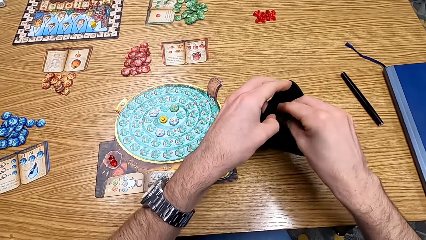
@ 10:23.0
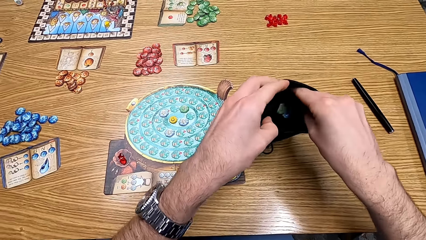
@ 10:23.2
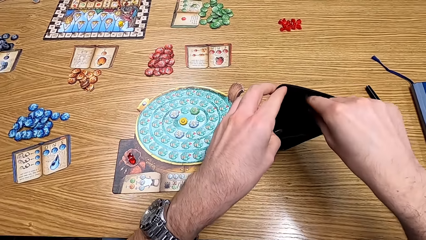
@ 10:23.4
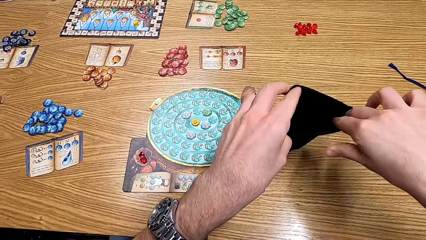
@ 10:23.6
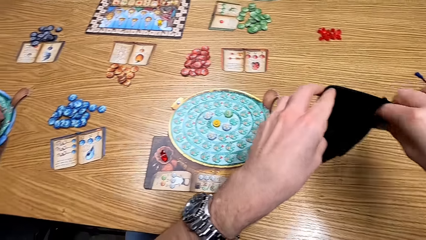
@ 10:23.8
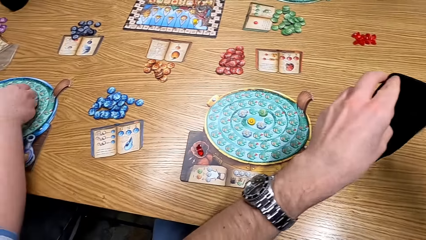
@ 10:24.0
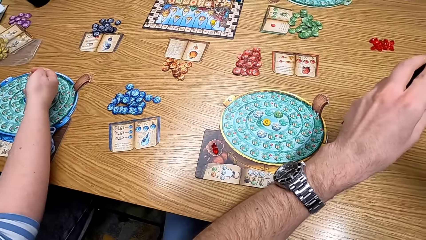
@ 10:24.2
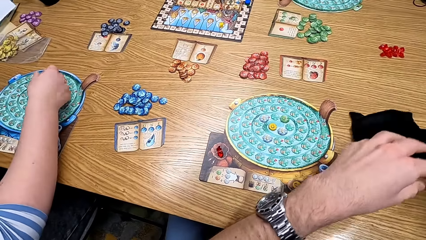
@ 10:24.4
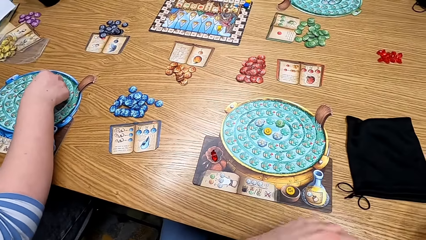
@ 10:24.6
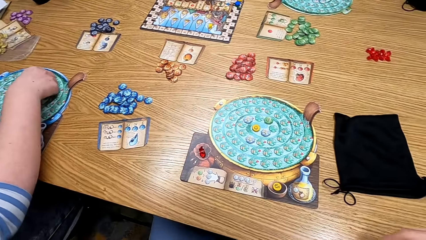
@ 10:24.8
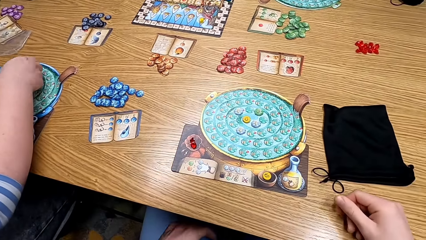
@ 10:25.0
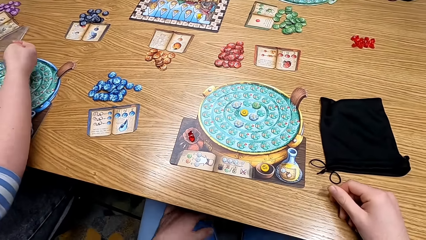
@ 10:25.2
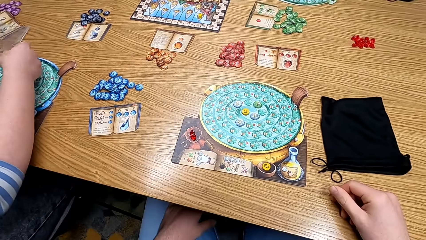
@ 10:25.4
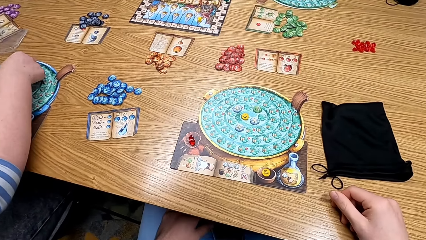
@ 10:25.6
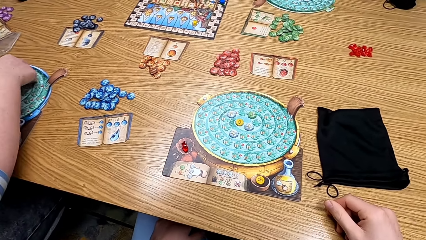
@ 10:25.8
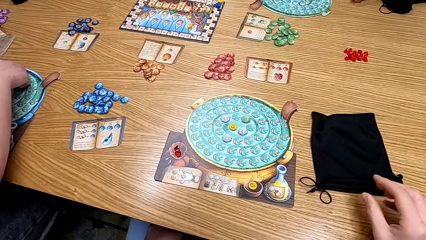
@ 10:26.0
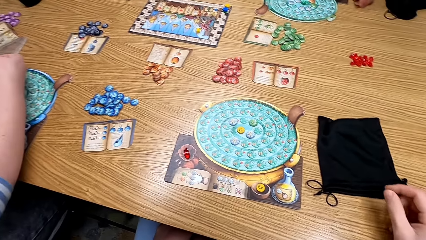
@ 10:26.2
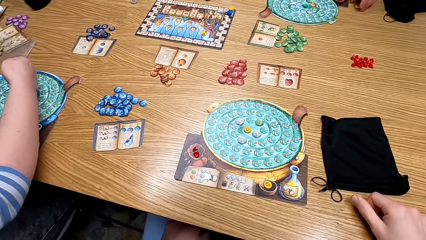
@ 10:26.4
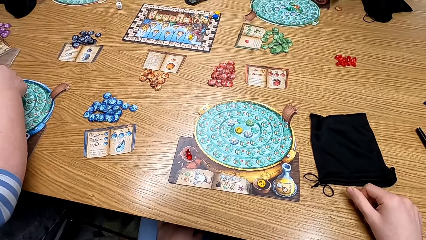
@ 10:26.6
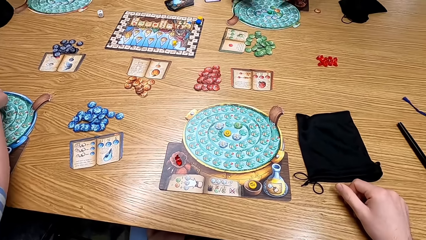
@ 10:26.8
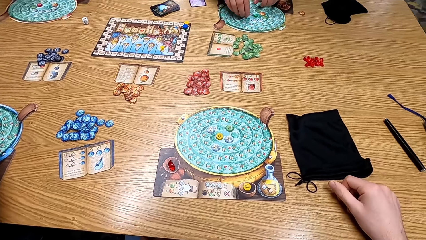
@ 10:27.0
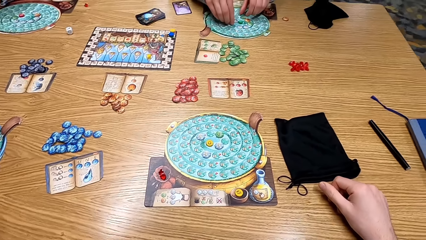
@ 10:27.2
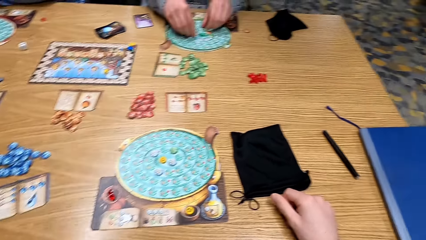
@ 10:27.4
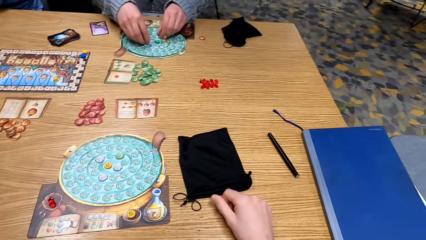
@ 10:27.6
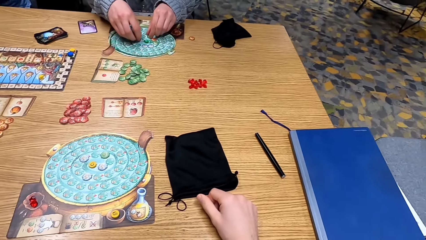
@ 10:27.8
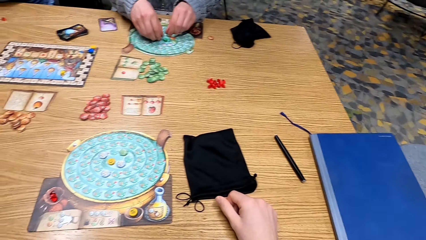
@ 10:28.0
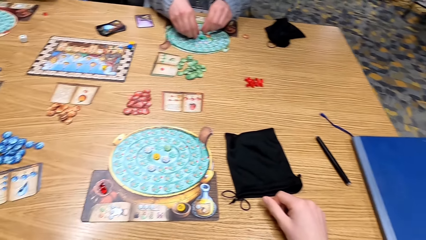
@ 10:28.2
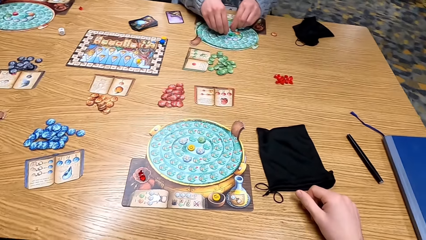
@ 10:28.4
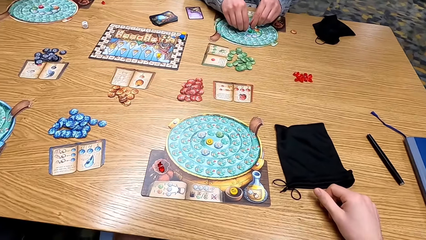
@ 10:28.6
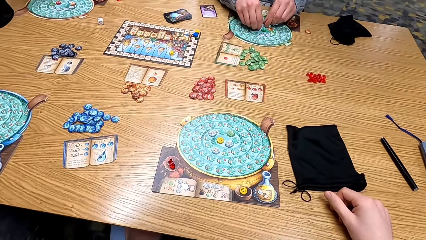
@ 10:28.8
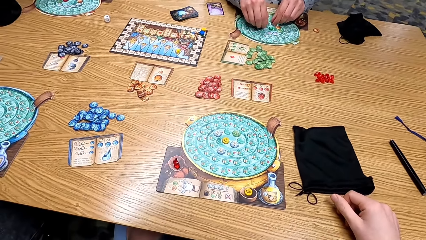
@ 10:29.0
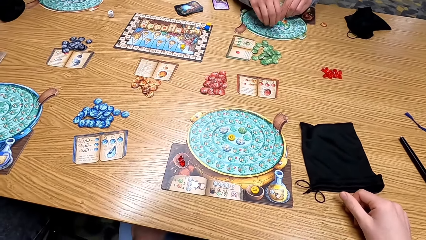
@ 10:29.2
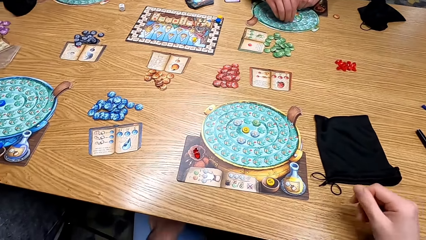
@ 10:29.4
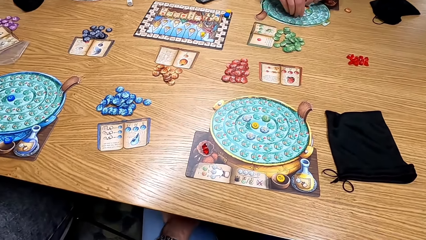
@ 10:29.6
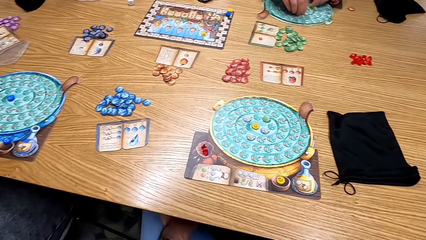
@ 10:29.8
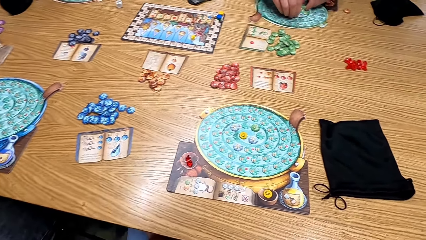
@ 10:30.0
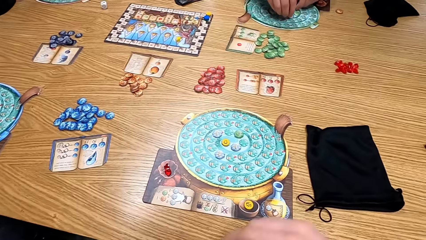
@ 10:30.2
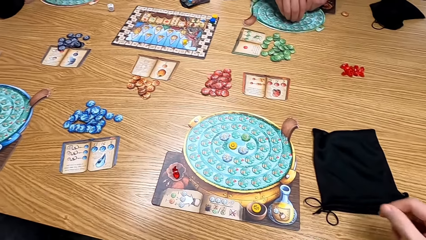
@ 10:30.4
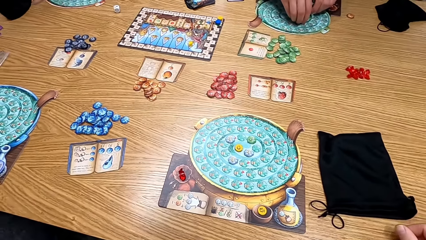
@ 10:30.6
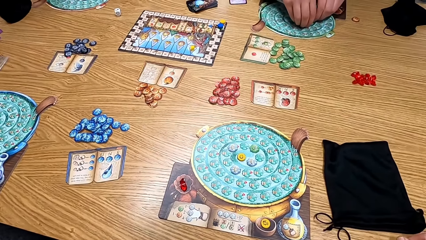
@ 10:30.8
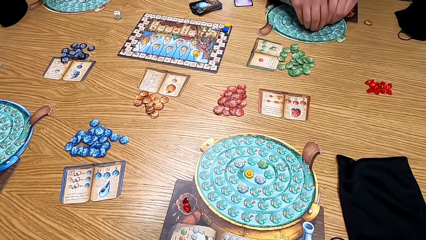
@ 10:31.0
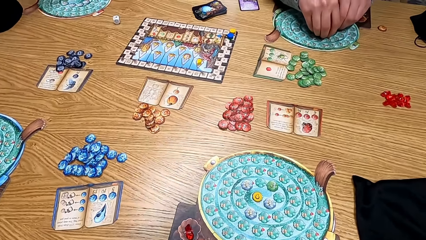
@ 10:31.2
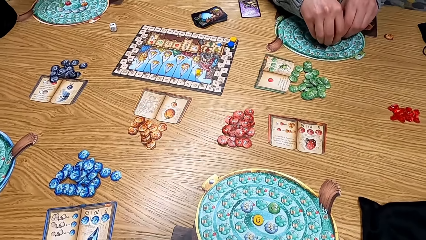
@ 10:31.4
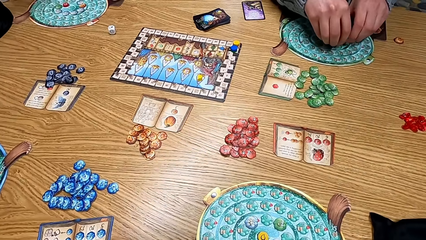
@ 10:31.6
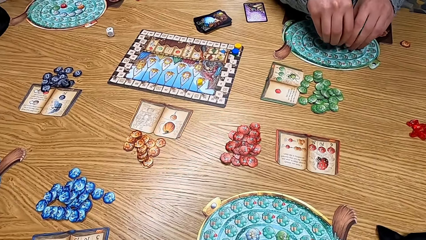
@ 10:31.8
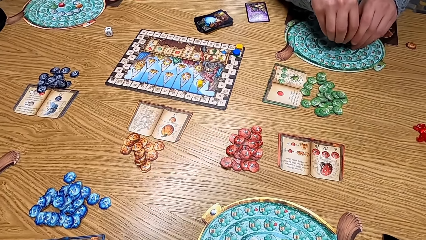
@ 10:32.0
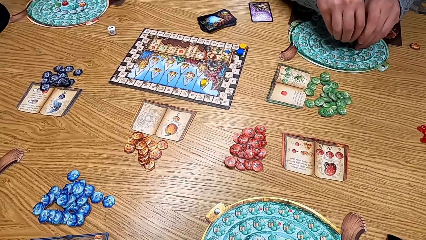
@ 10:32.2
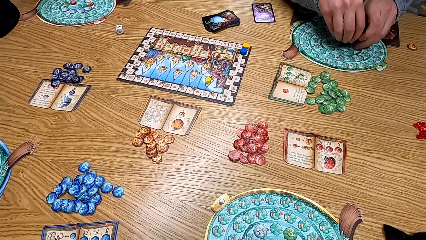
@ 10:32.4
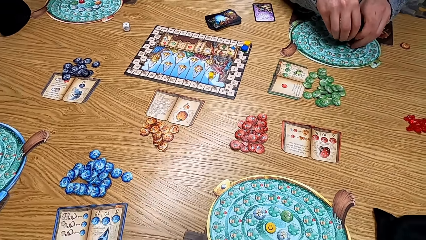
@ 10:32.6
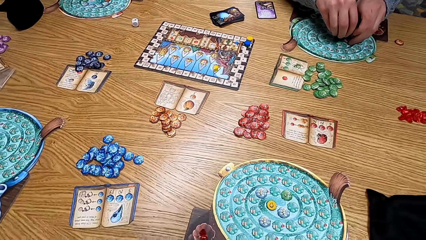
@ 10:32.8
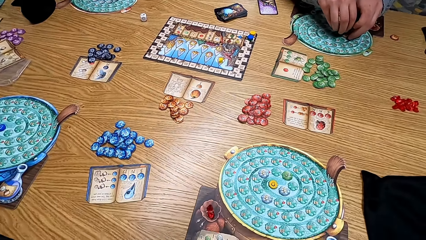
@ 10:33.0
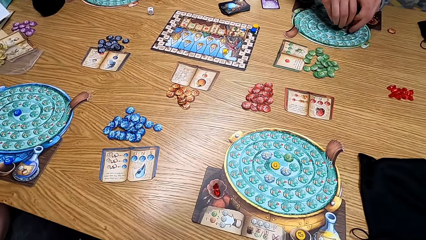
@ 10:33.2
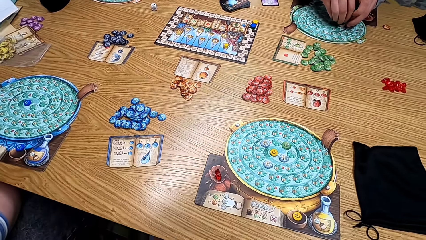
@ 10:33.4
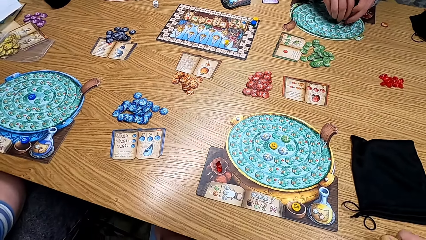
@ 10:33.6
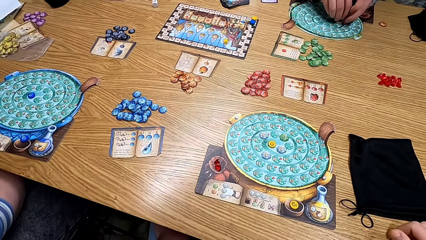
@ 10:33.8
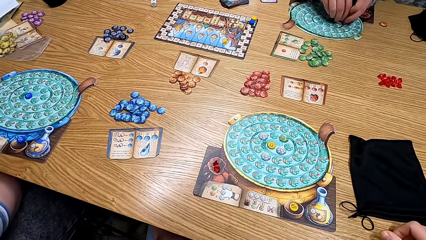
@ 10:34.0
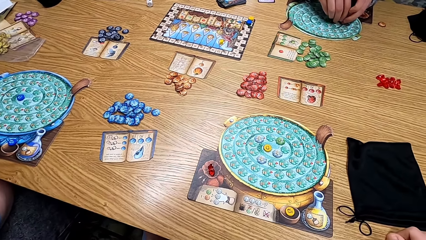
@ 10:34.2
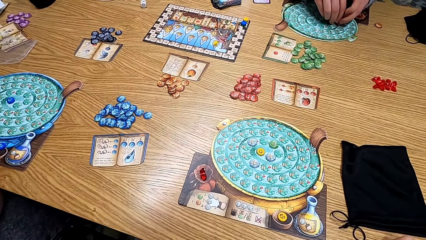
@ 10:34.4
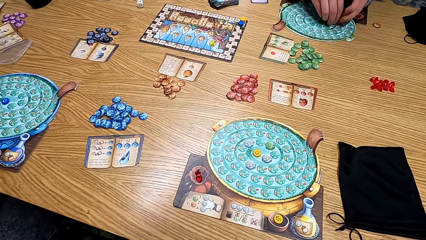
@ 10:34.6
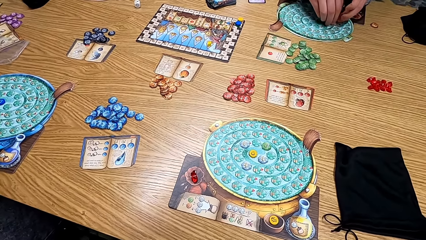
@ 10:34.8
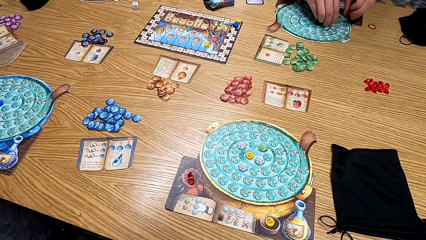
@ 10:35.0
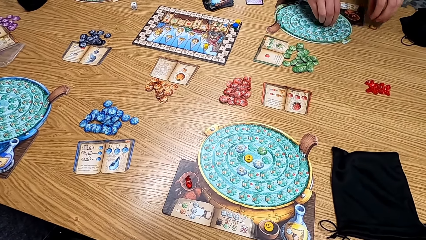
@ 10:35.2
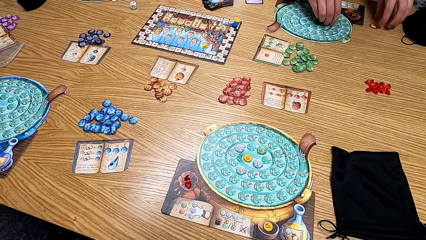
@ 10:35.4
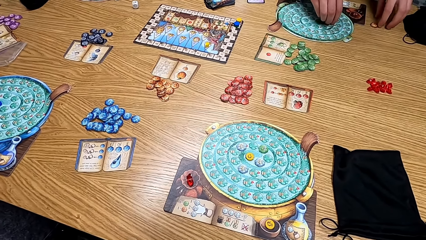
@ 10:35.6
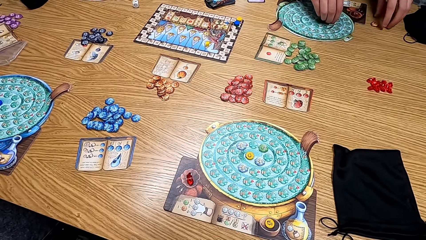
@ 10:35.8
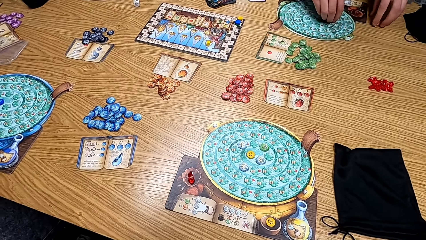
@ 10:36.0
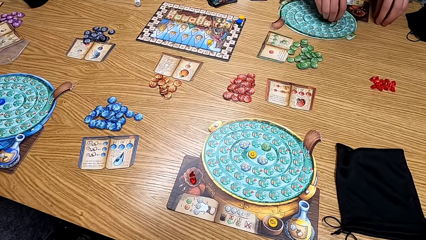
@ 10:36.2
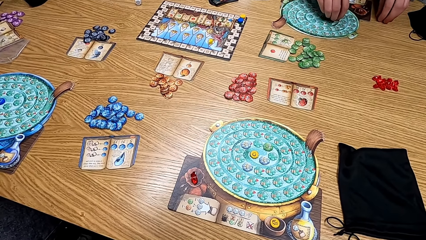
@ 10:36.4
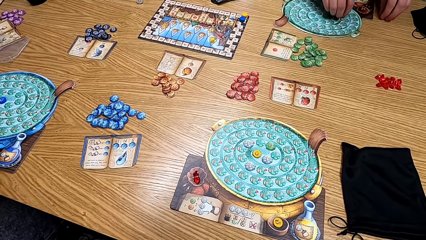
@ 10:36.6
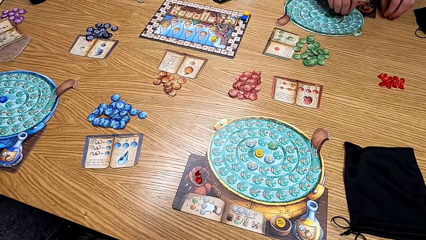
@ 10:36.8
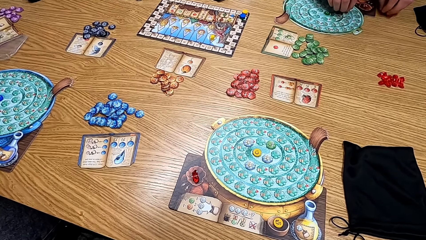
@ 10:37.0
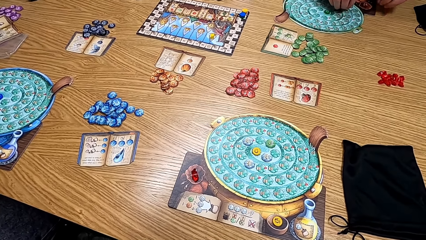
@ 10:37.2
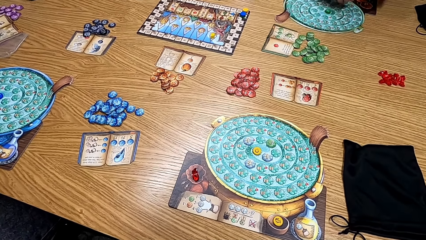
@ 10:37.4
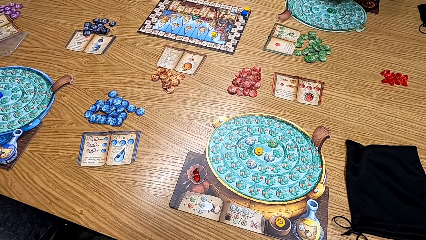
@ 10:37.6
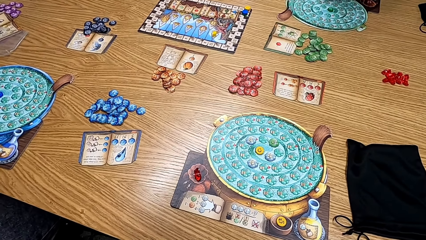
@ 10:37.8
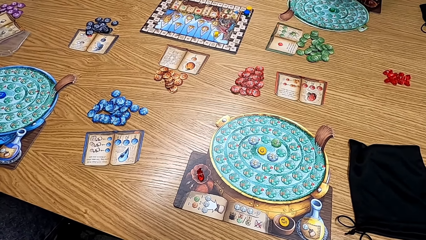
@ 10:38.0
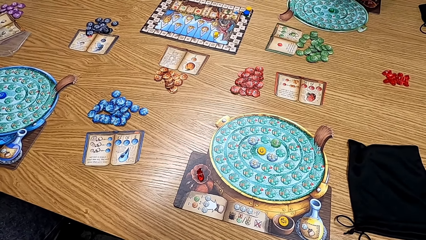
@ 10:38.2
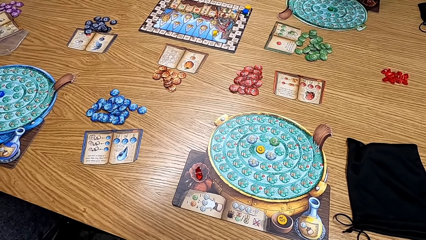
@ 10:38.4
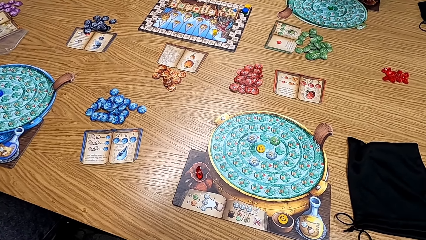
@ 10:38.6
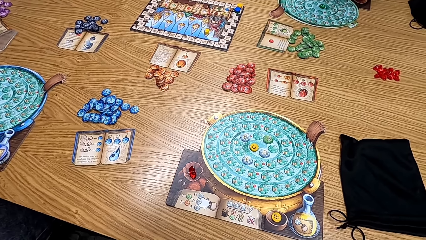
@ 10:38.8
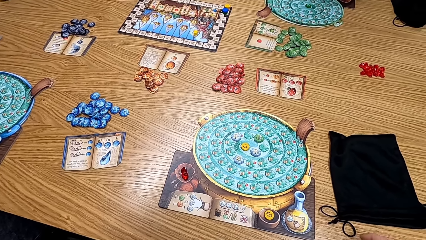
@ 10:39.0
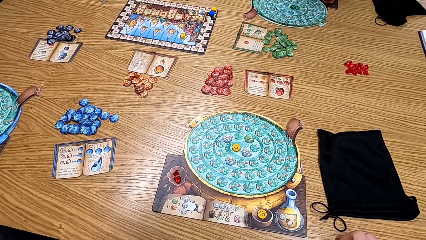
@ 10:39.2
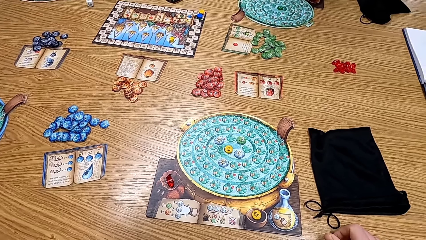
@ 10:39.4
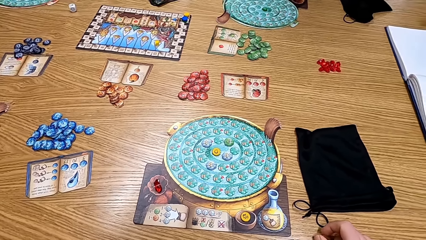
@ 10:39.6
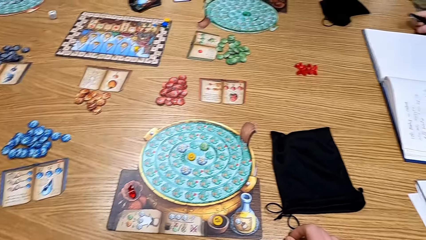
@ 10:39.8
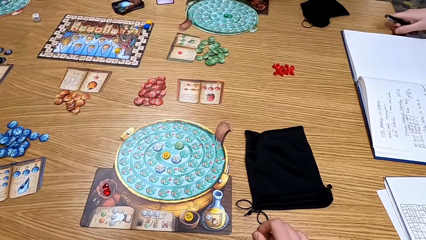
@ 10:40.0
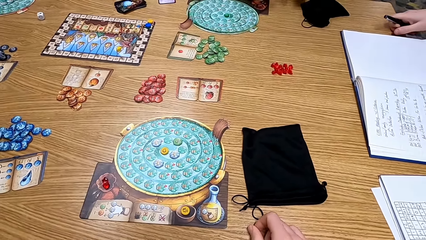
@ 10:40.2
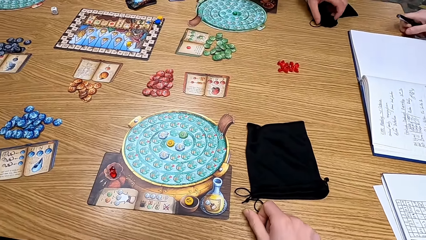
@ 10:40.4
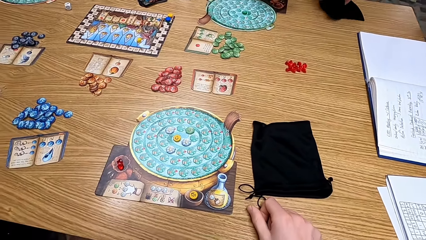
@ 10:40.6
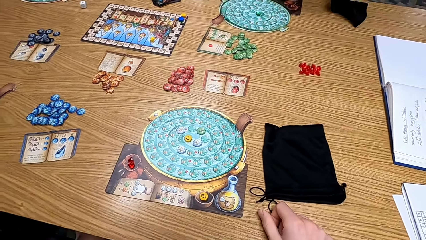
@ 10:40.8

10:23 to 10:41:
The camera wearer puts the cards in the black bag. They put the bag on the table. A lady plays the board game. A man picks up the cards from the table. Another lady plays the board game. The camera wearer looks around the table. They look close at the table. The man picks up the cards from the table. The man picks the cards from the table again. The camera wearer looks at the game on the table.
